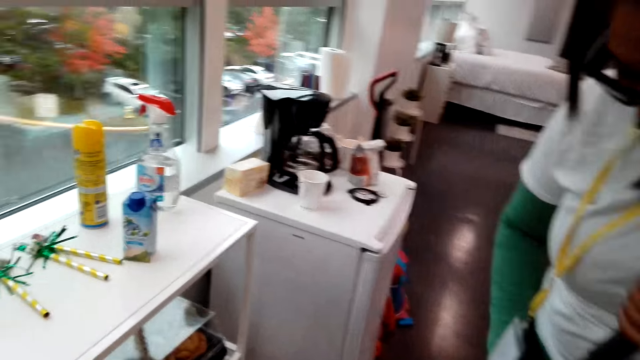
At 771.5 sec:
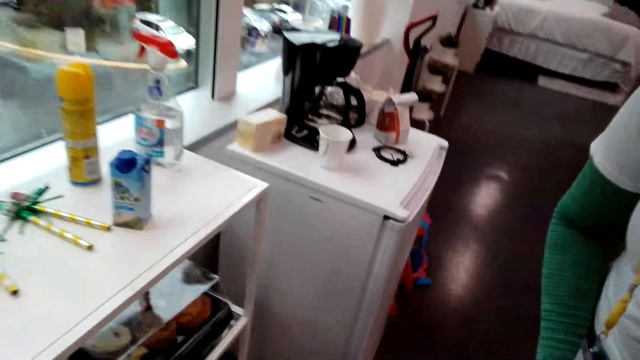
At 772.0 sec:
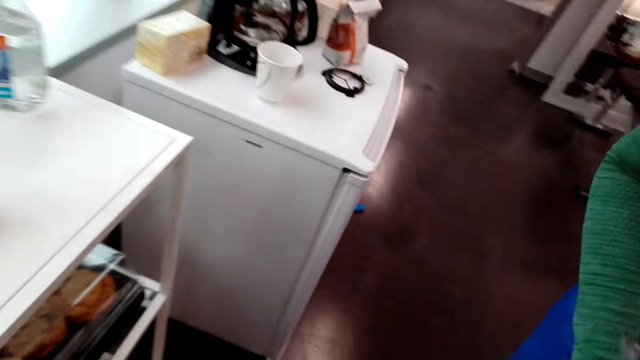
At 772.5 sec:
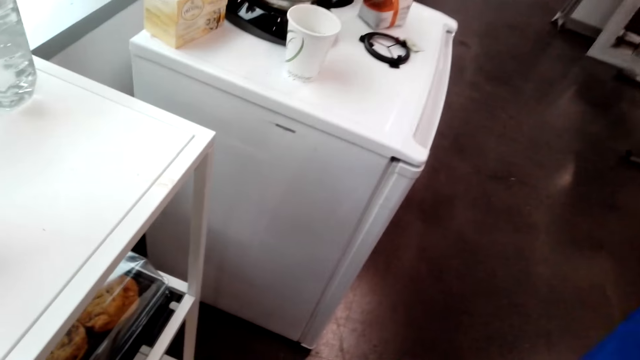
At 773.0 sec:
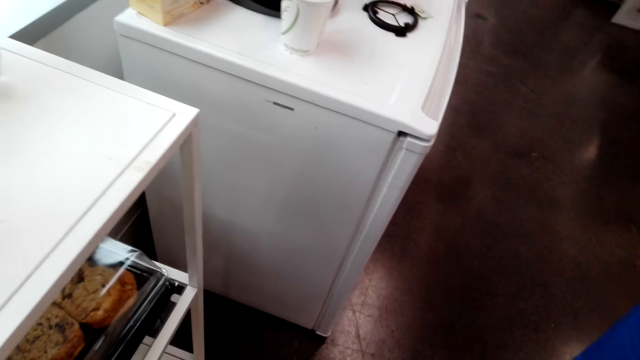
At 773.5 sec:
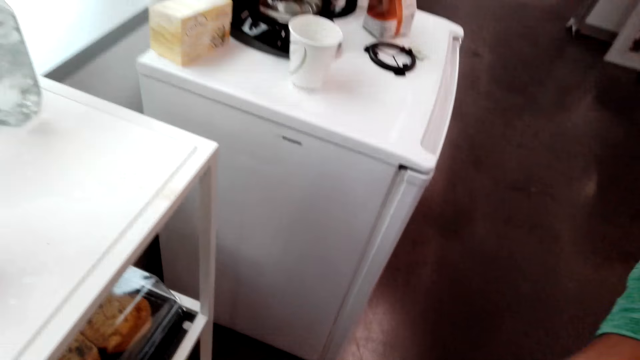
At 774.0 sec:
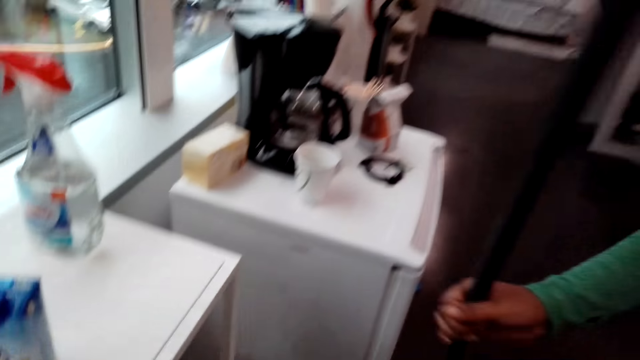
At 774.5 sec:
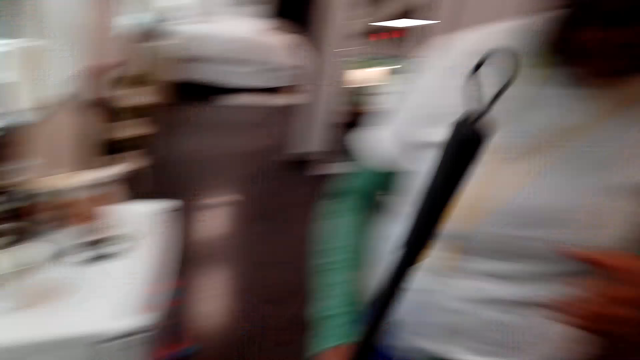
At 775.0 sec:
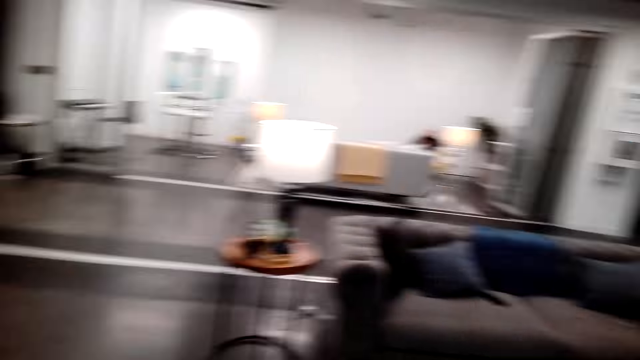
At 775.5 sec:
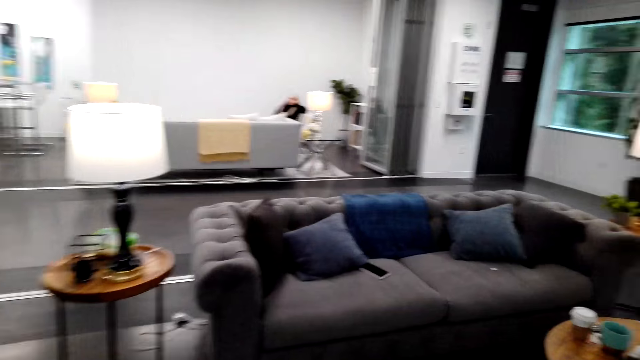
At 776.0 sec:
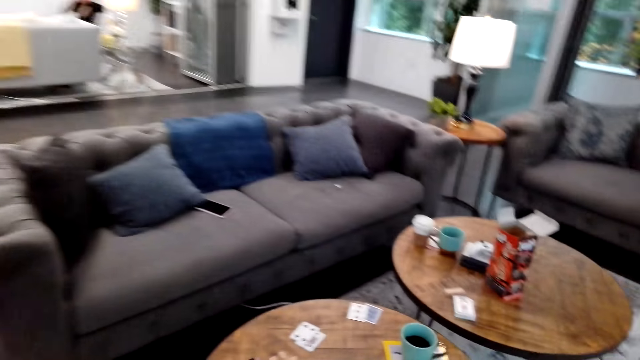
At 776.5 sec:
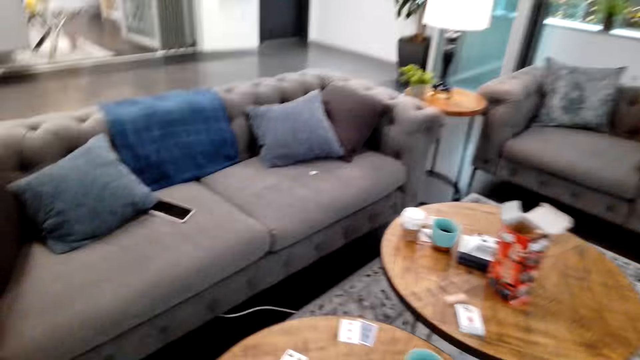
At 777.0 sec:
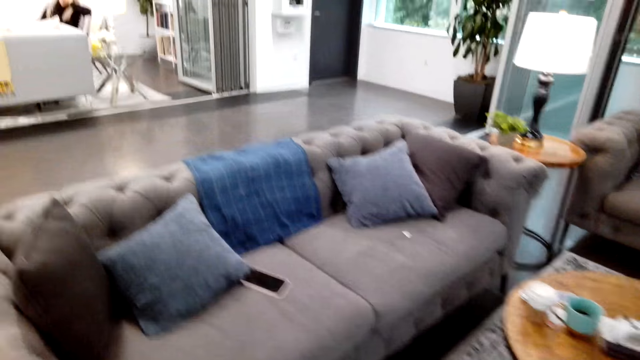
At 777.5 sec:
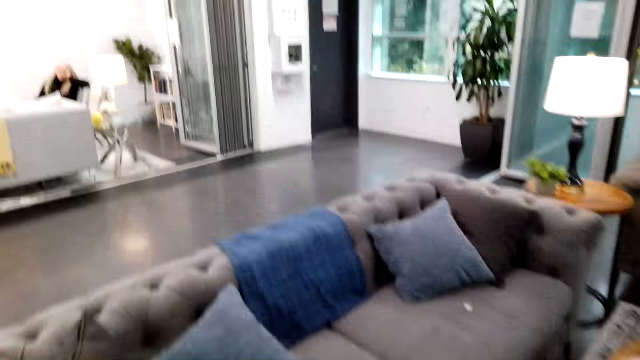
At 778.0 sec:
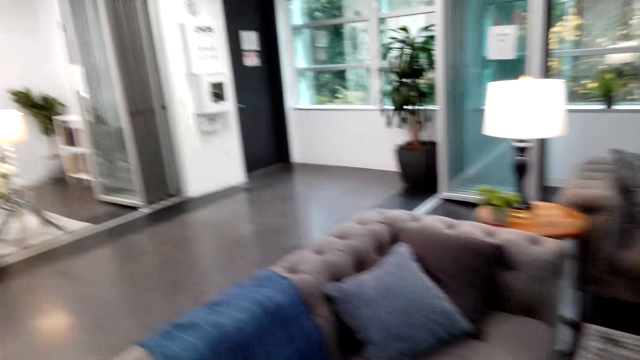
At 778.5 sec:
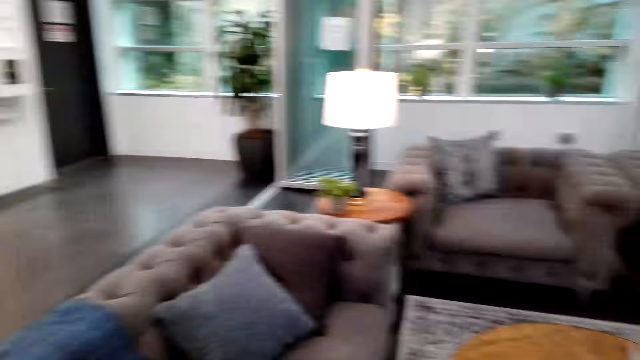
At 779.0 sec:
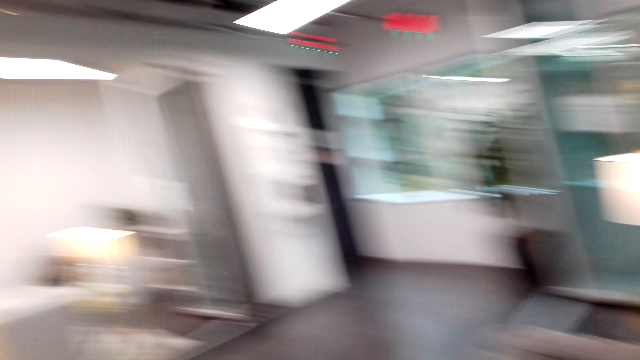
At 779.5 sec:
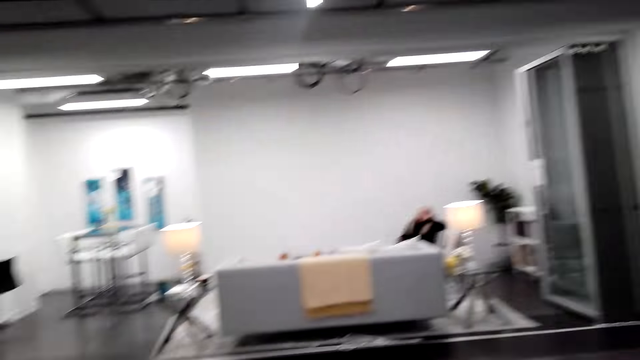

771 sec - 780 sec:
A woman speaks to the camera wearer. The camera wearer looks around. They move towards a seat.

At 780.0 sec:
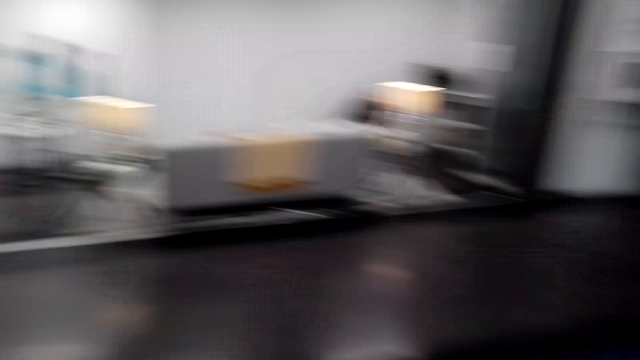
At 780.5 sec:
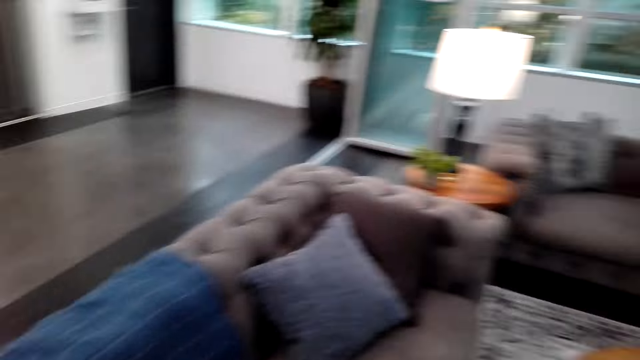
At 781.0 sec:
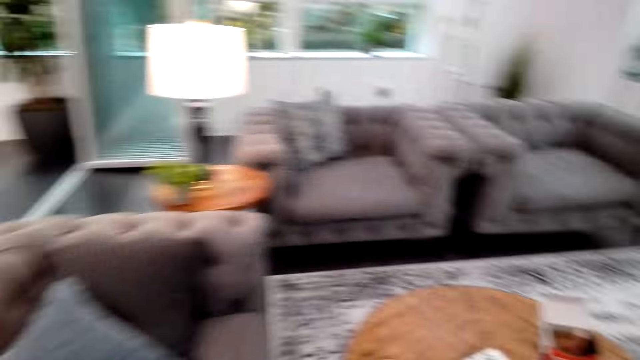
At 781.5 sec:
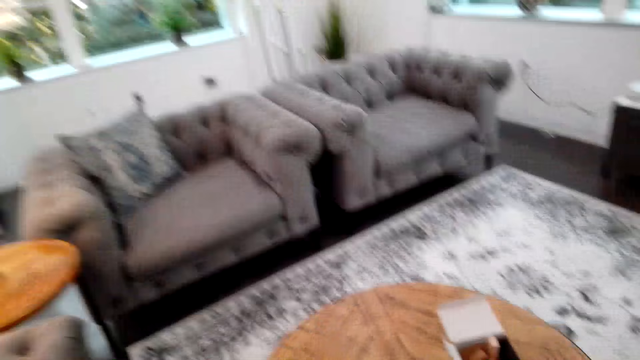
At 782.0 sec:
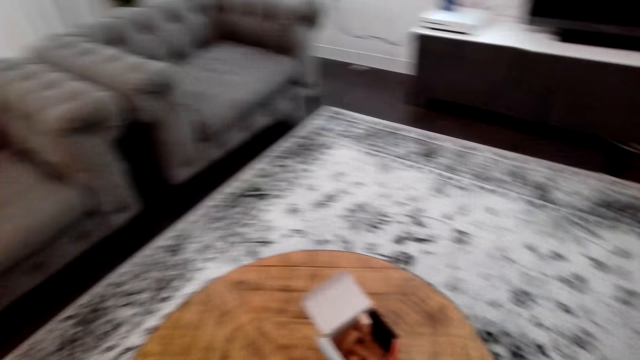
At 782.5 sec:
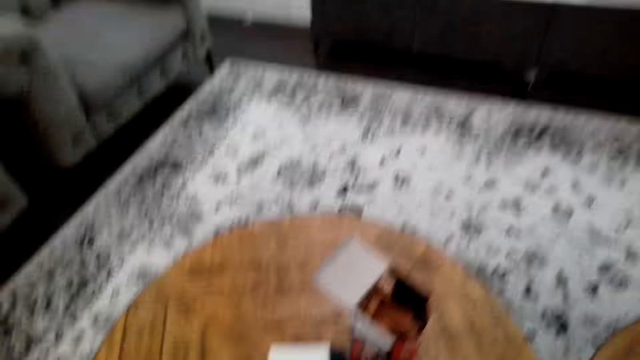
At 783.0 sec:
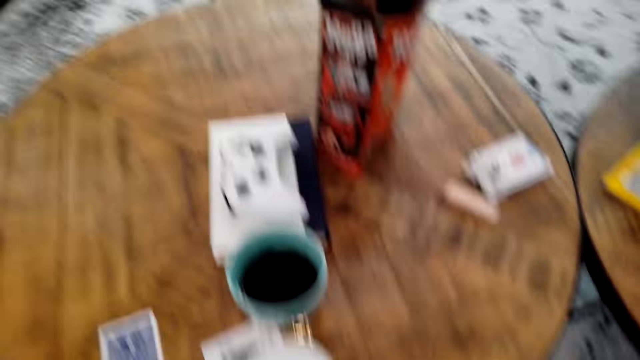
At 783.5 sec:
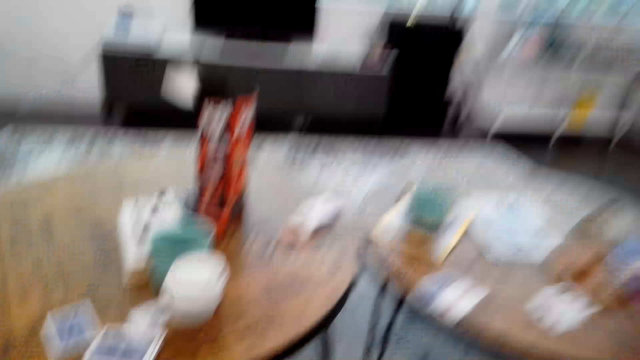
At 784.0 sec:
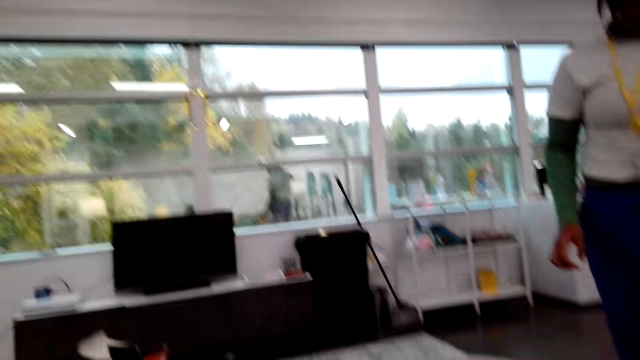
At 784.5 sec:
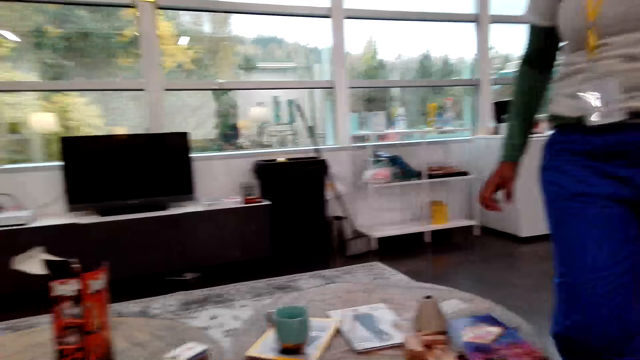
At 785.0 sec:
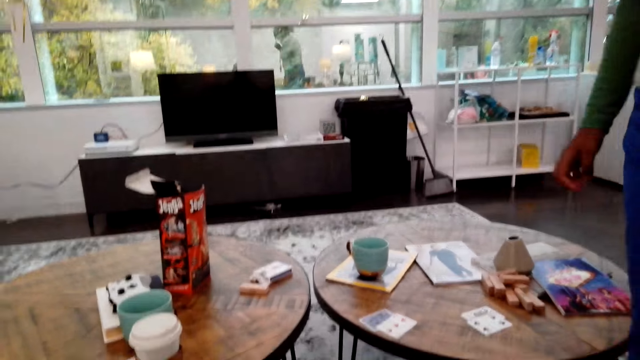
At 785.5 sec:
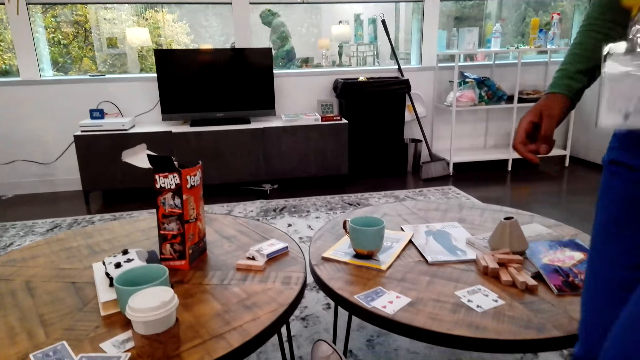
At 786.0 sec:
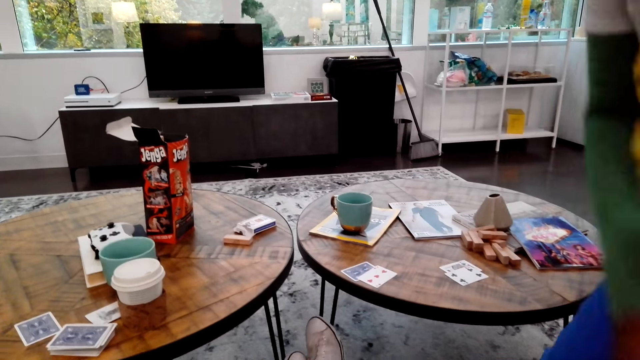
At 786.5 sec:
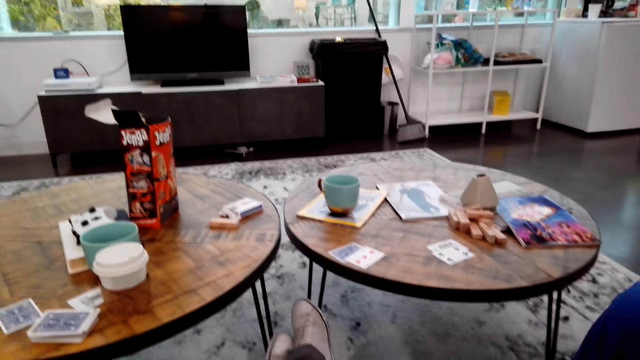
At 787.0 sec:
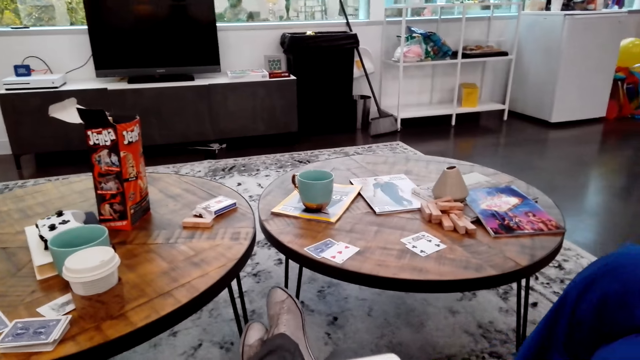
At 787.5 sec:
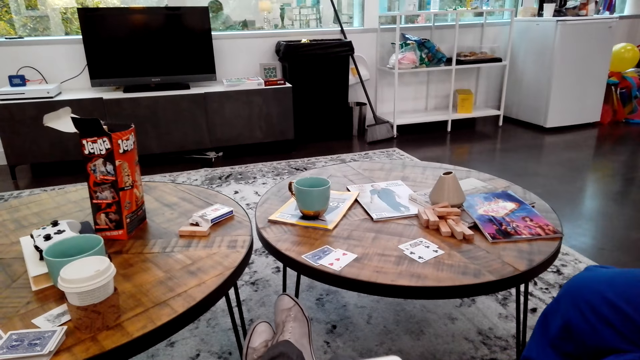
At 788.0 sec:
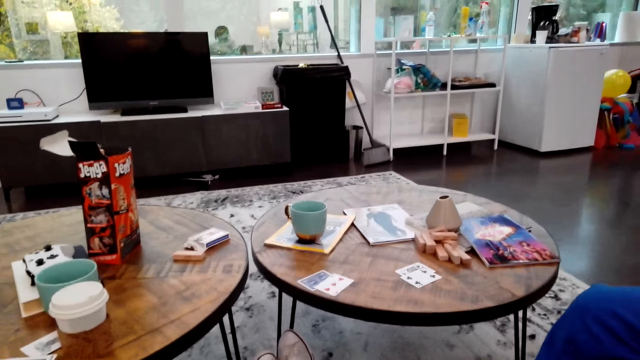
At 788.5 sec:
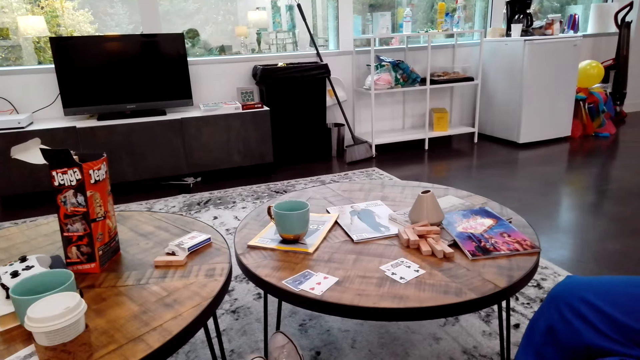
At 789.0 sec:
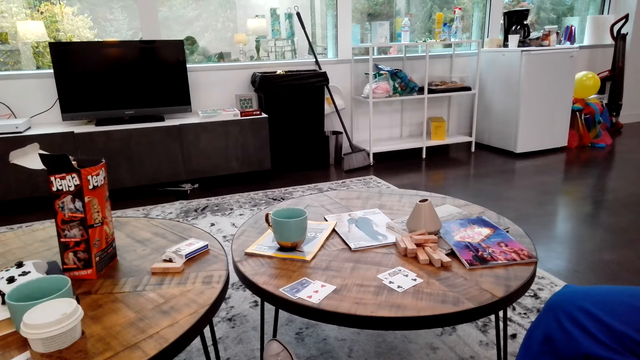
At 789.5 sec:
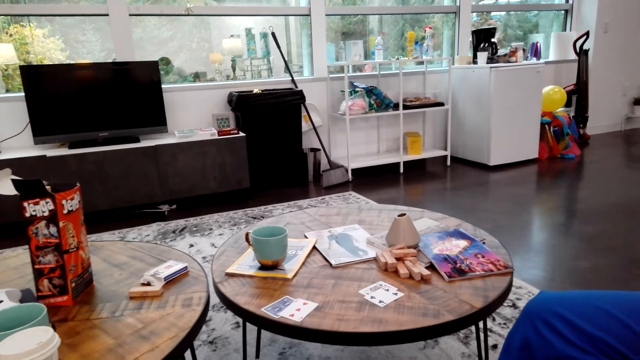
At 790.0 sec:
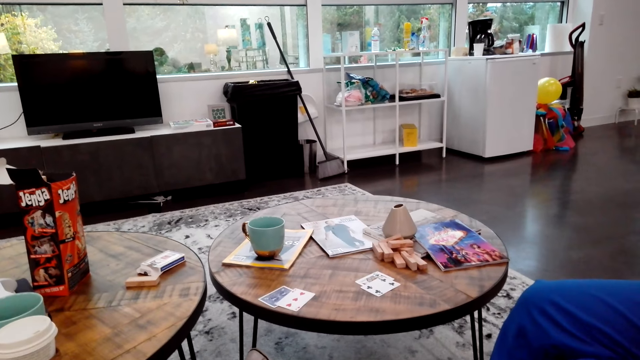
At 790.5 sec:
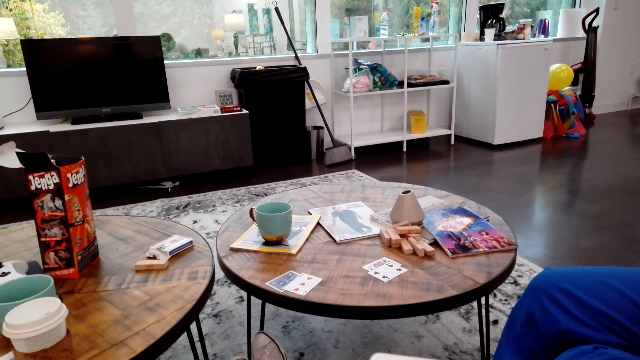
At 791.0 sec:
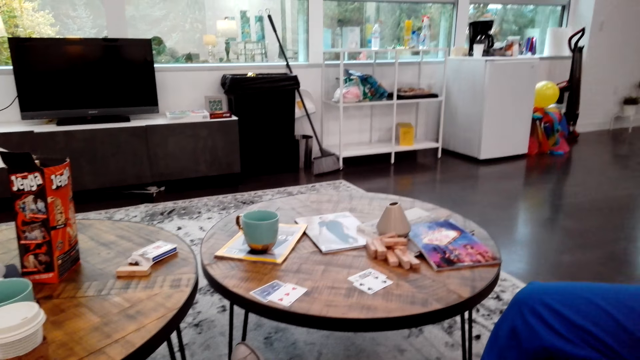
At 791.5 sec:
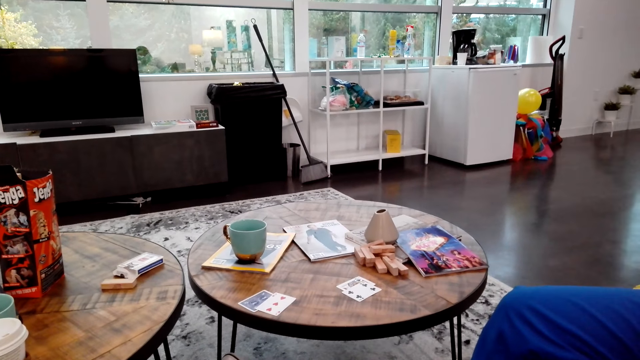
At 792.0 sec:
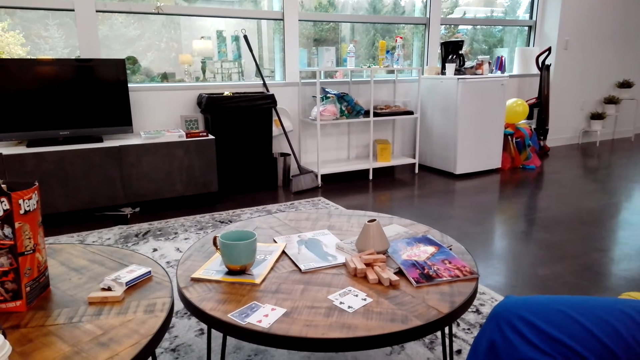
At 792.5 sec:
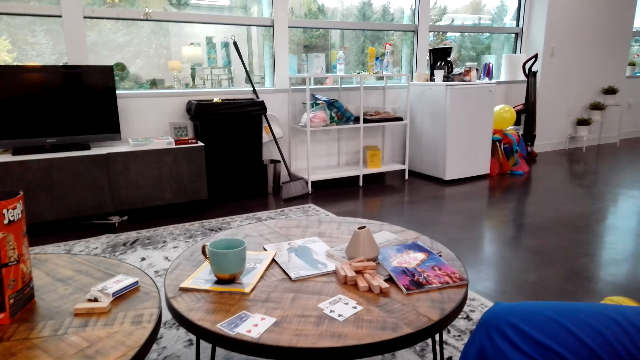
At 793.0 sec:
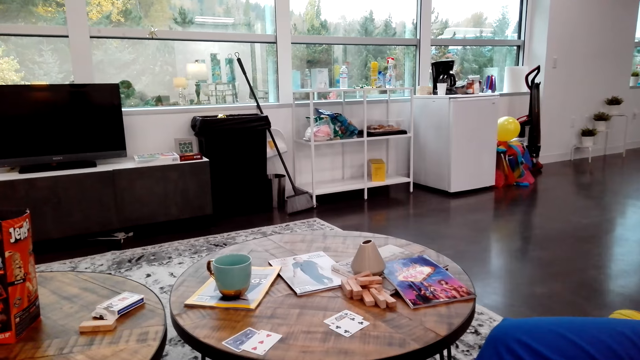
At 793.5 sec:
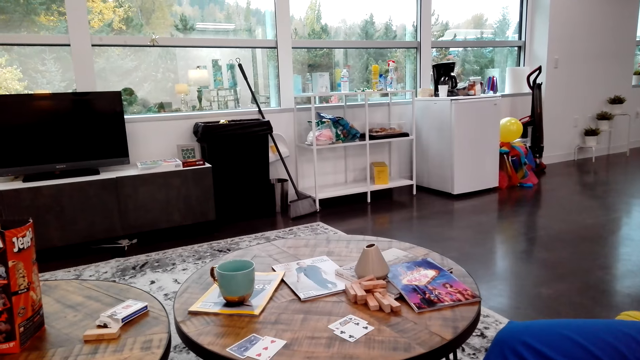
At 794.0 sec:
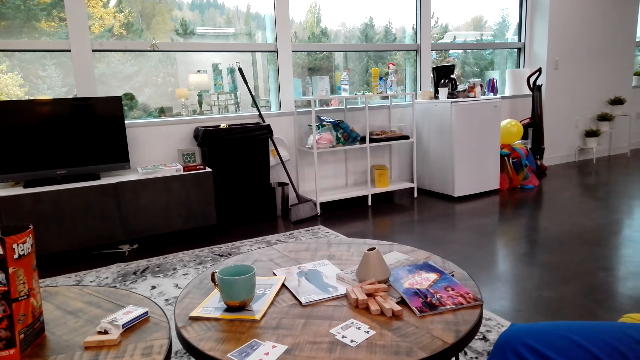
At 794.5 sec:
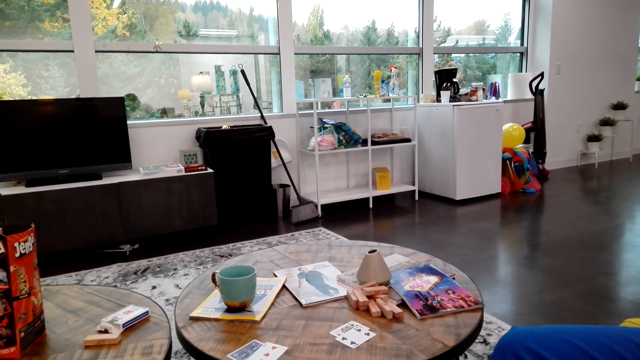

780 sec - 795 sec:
The camera wearer looks around. They speak. A woman moves to a seat. The camera wearer sits on the couch. The woman sits. The camera wearer sits on the couch again. They speak to the woman.
